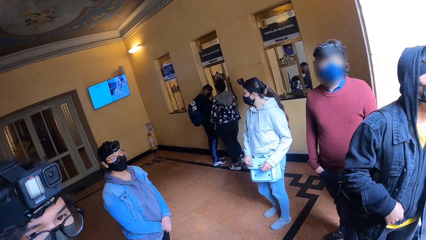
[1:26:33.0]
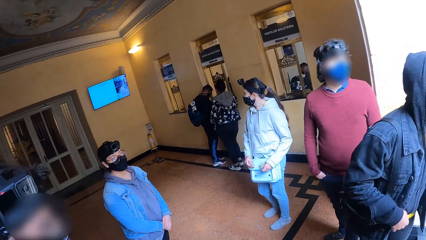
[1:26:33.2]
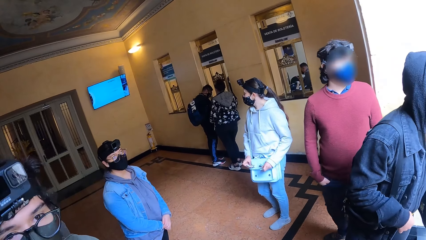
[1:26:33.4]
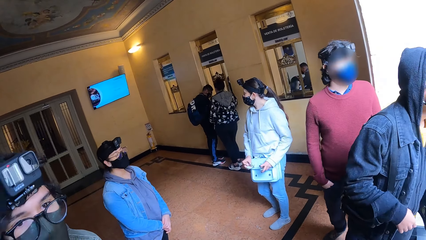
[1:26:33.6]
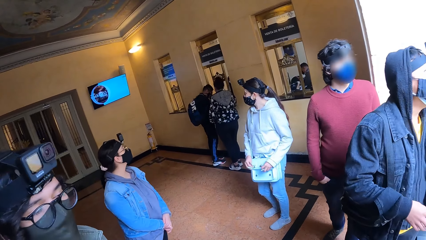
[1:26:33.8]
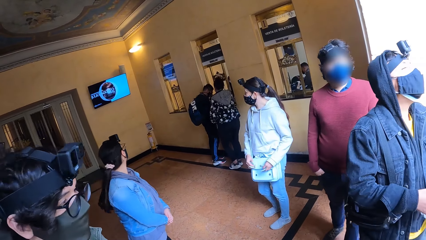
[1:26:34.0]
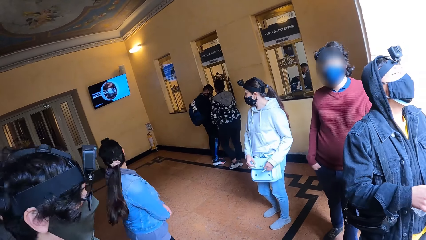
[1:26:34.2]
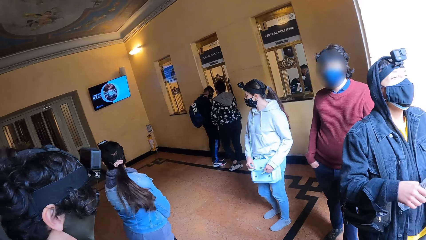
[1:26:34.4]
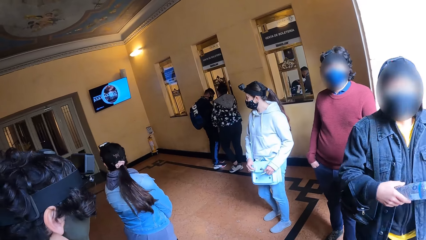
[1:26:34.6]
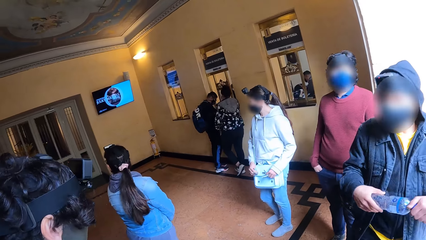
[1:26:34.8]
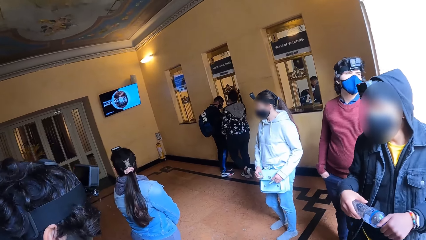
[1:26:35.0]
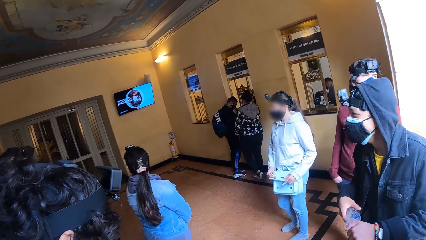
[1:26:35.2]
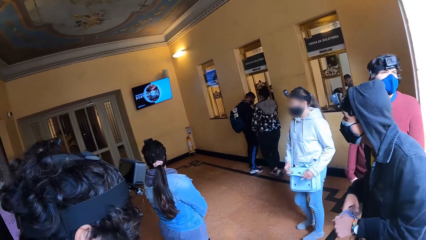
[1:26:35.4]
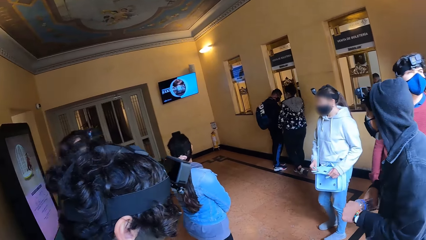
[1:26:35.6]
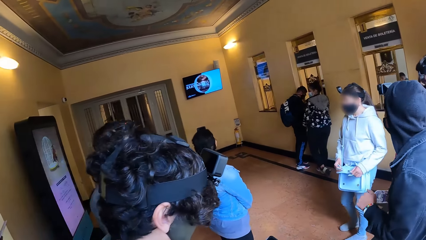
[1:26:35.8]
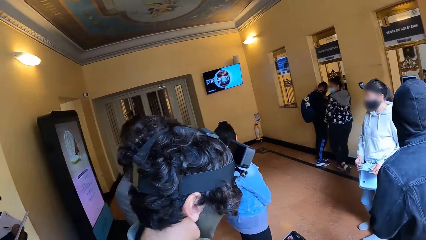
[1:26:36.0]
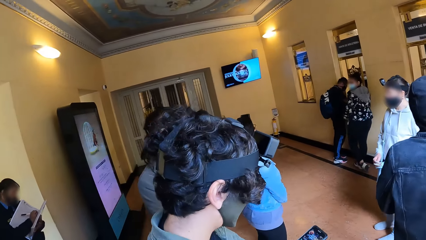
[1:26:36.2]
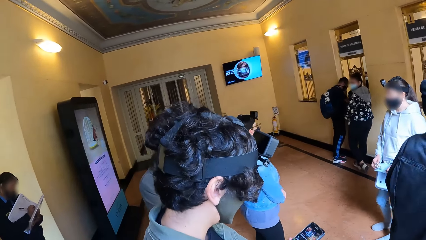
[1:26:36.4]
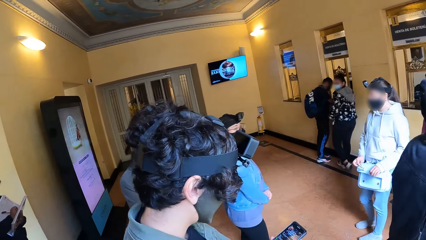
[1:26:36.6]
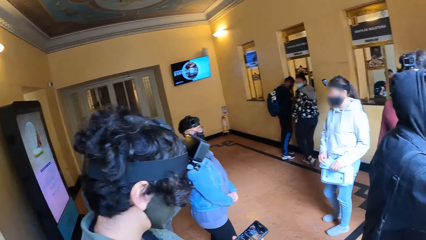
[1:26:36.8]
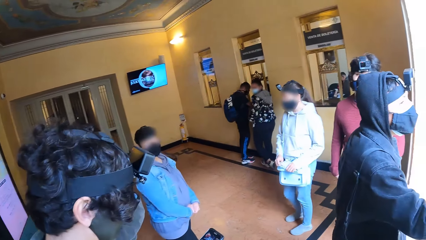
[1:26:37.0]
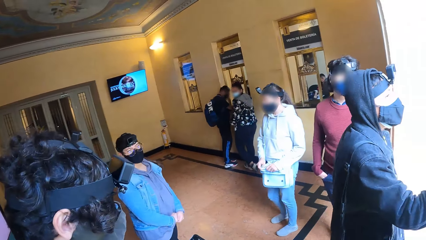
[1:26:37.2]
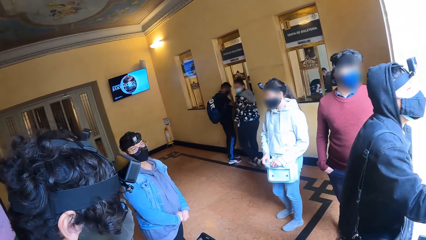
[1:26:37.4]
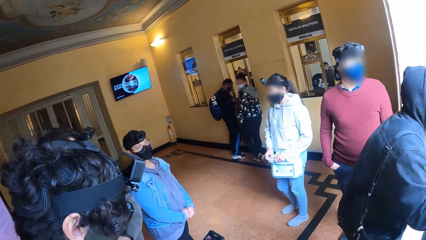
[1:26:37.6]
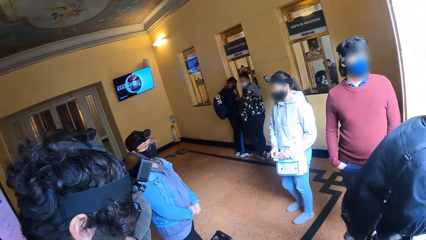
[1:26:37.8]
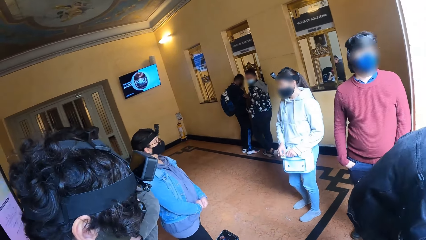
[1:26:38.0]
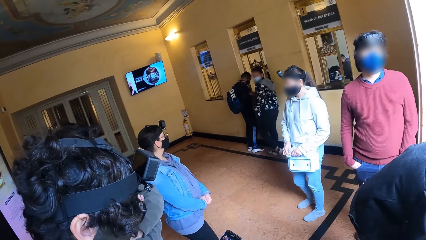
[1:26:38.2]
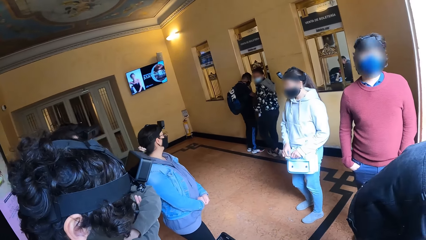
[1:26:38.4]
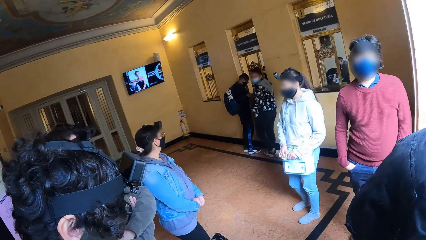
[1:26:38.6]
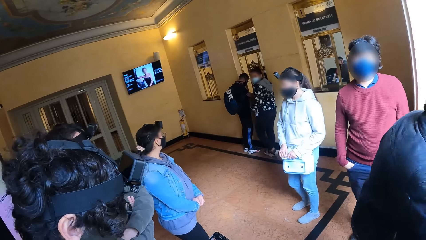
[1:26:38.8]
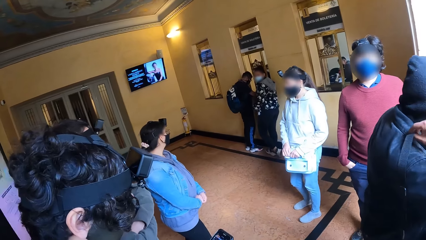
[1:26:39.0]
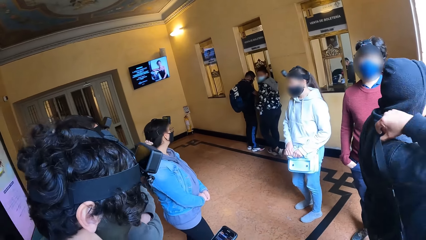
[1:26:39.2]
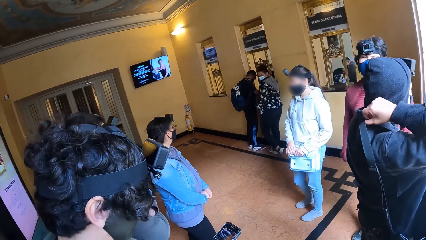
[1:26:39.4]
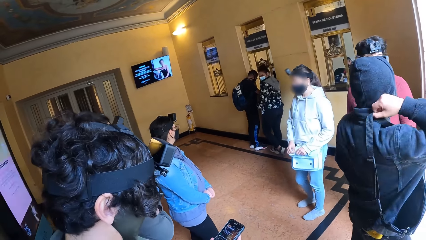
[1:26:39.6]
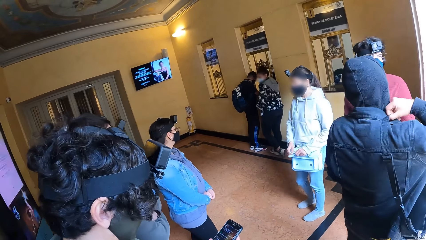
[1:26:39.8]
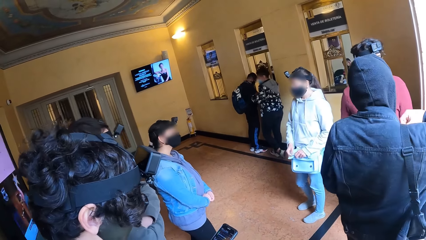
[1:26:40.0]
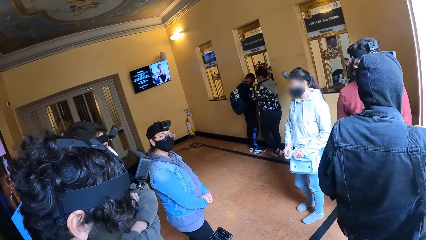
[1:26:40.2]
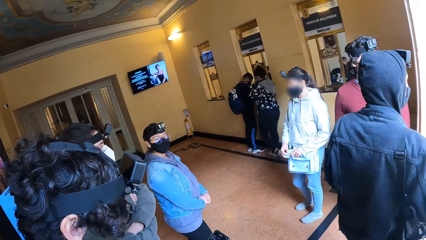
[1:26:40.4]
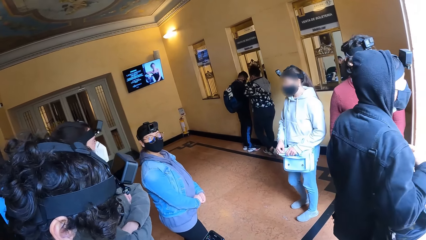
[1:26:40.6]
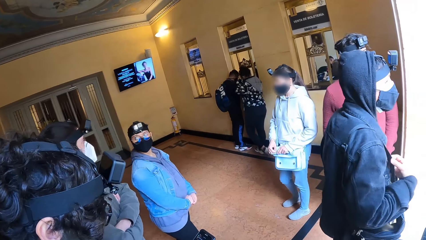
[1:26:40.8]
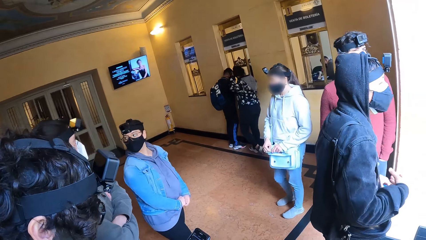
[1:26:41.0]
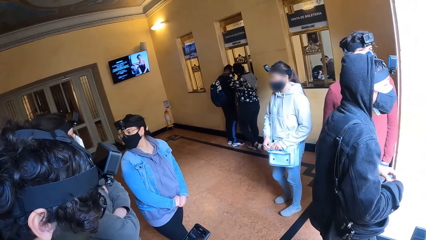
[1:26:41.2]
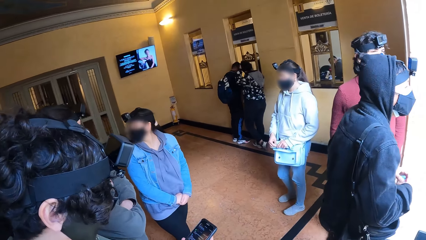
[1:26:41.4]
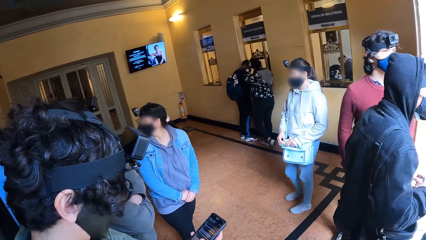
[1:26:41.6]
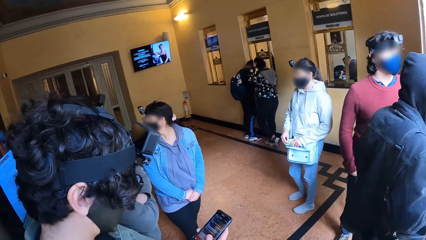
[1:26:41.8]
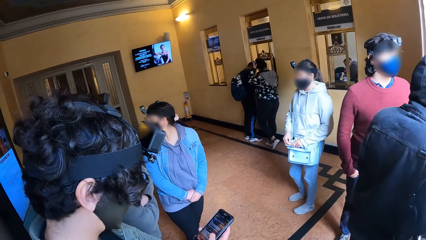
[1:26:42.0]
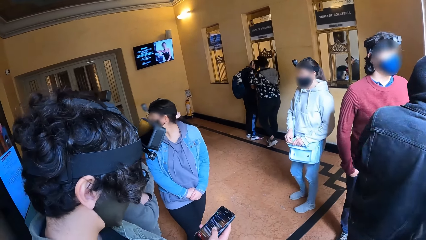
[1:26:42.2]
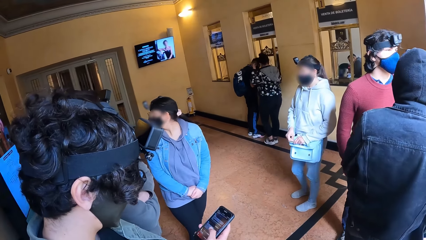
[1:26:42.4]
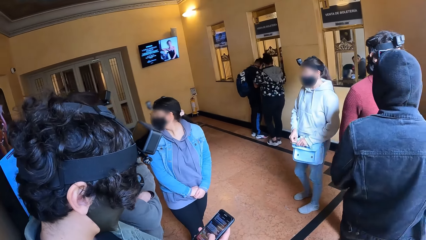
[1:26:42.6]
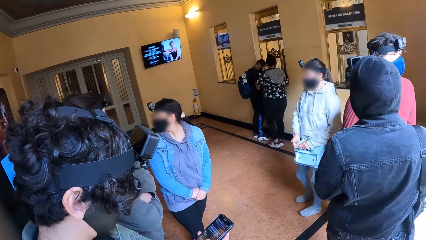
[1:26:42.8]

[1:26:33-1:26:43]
The camera wearer interacts with a man. The man operates a phone.

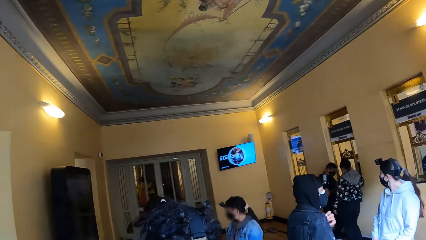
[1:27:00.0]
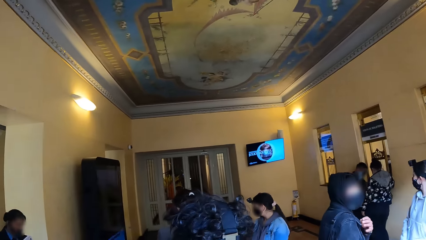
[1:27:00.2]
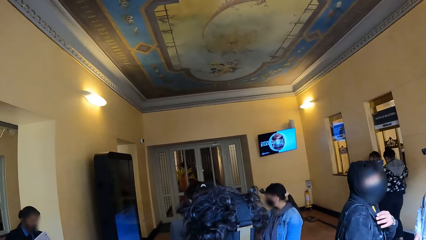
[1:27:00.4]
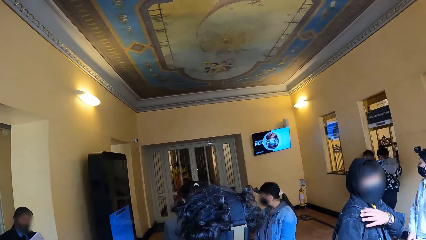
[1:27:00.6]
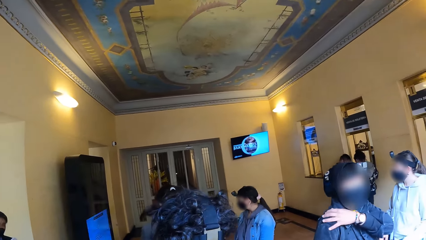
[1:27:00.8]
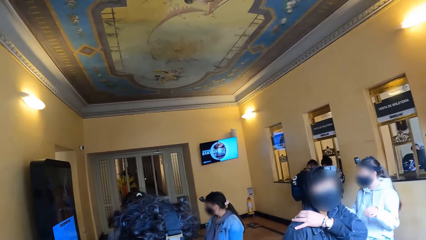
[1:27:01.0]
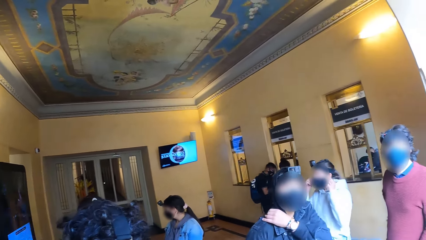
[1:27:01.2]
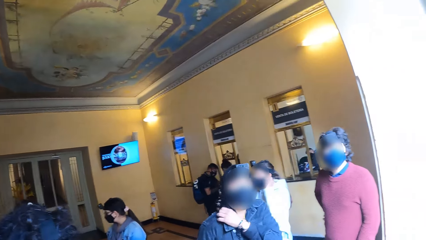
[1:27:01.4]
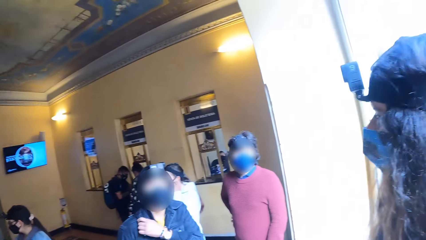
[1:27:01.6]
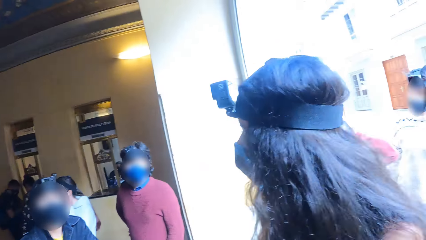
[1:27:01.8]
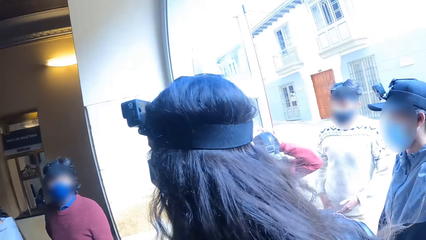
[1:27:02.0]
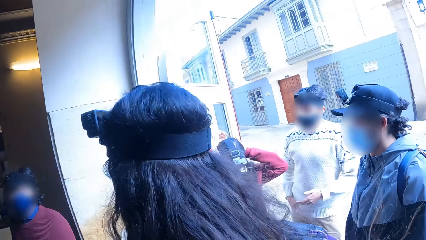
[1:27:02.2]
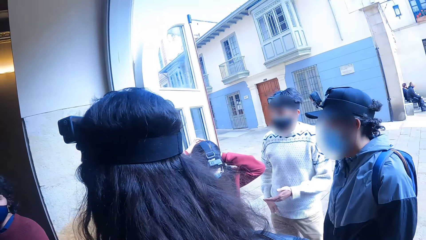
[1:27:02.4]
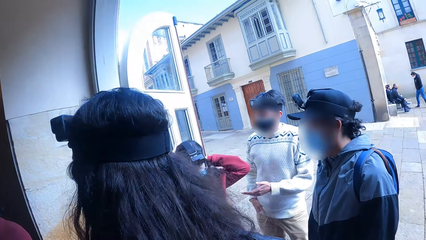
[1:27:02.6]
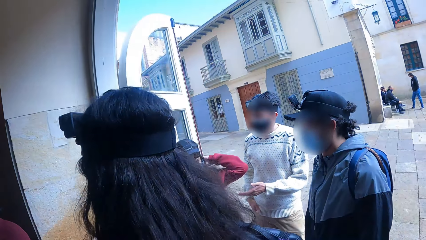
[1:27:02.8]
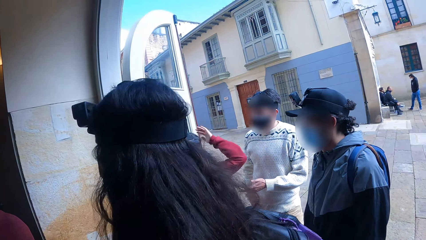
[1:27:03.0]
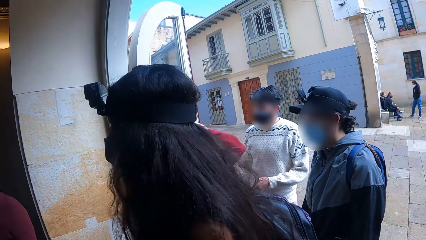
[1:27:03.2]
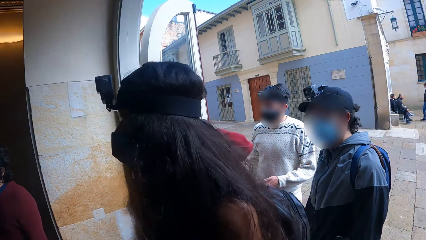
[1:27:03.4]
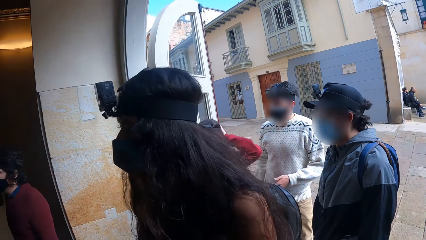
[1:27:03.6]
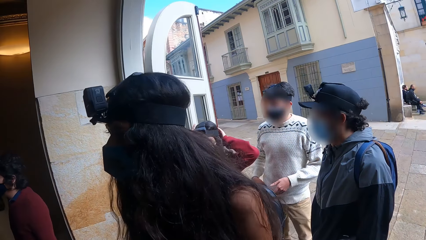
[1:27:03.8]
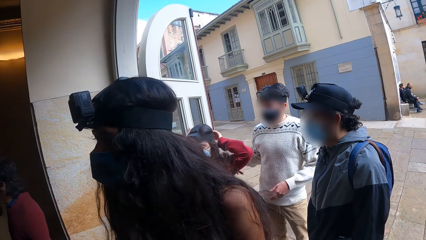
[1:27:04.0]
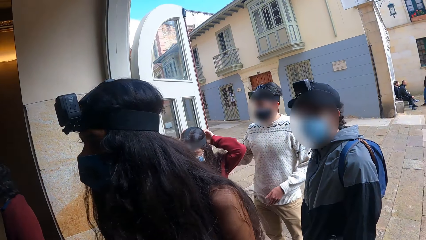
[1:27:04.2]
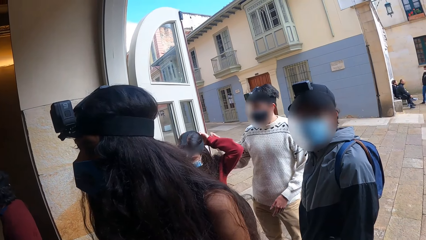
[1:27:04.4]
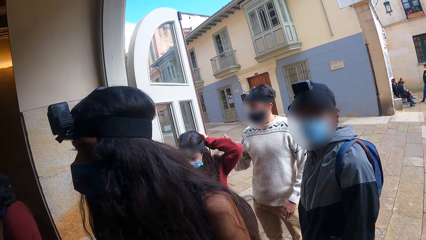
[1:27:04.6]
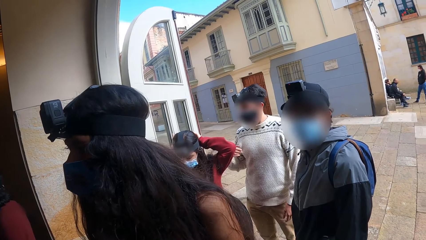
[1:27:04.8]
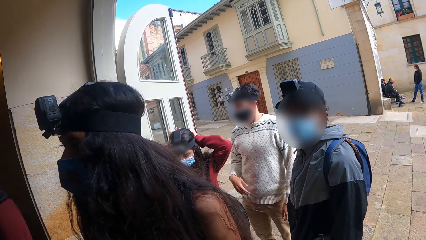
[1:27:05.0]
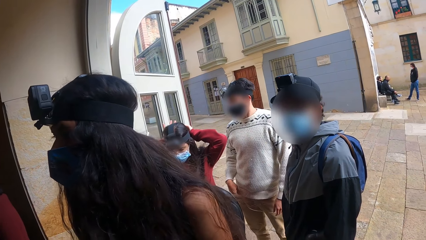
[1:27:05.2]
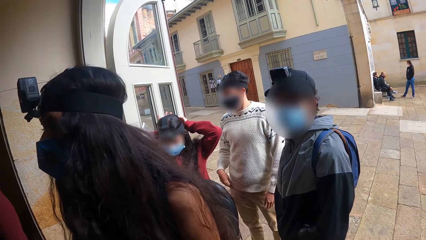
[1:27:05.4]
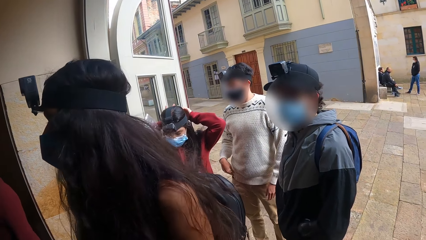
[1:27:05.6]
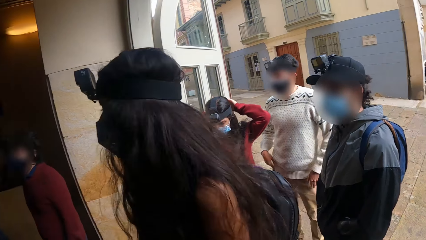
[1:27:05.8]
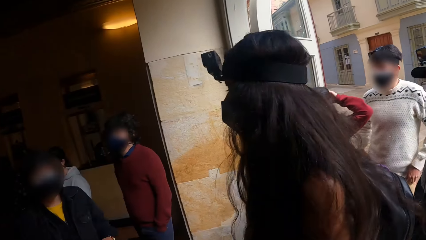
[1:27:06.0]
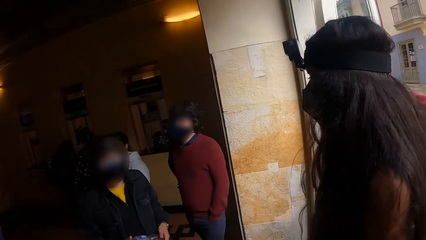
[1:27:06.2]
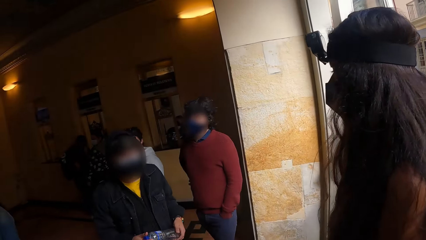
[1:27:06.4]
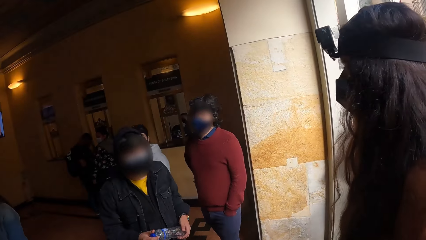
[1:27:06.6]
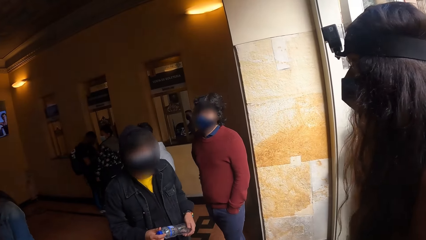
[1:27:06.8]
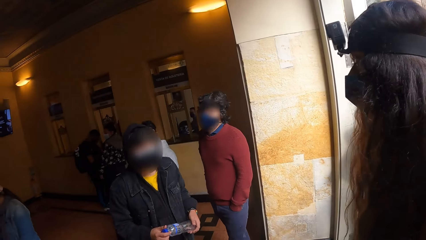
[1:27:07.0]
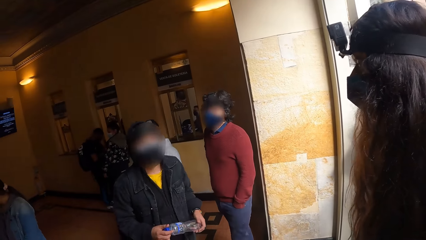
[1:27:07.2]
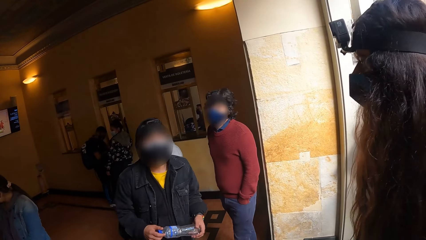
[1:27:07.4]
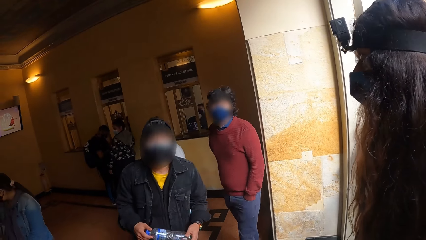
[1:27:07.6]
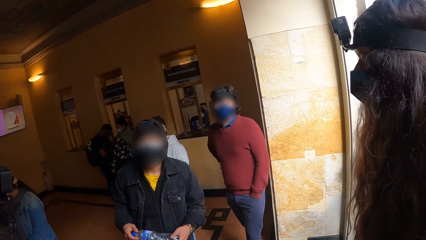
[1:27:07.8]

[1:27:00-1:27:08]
The camera wearer looks around.
